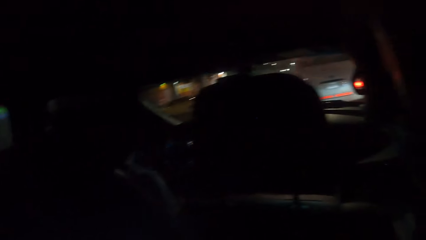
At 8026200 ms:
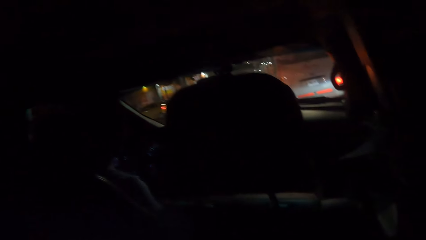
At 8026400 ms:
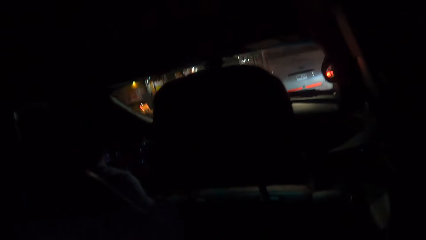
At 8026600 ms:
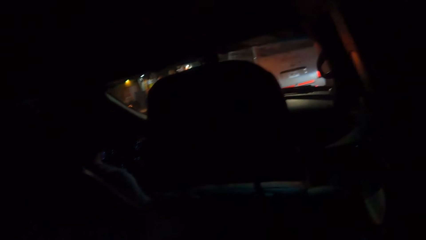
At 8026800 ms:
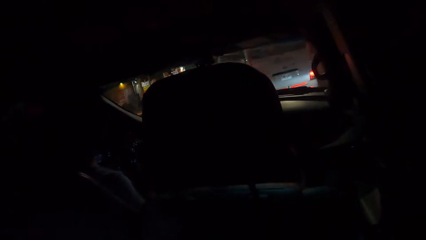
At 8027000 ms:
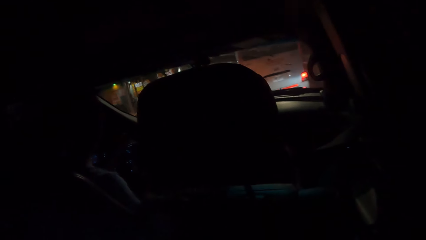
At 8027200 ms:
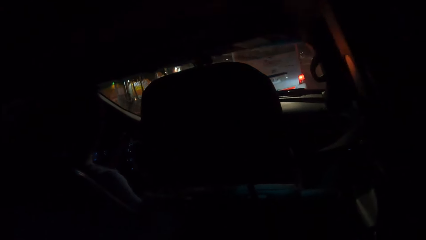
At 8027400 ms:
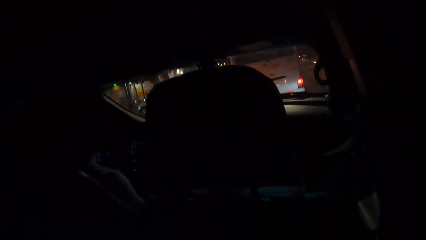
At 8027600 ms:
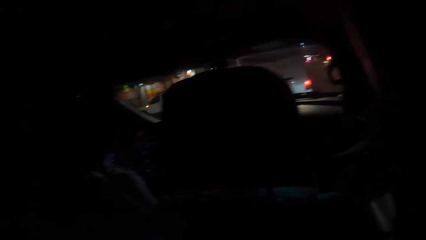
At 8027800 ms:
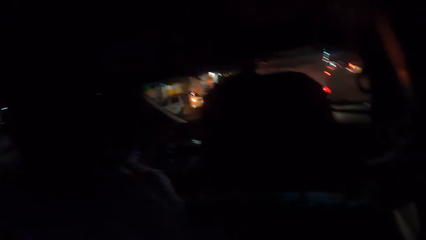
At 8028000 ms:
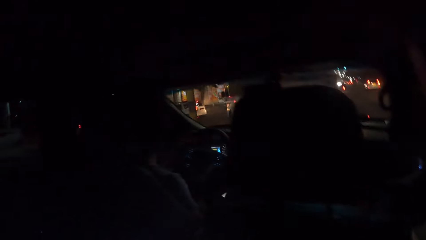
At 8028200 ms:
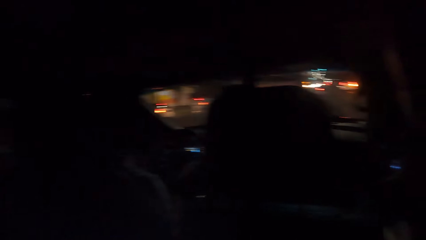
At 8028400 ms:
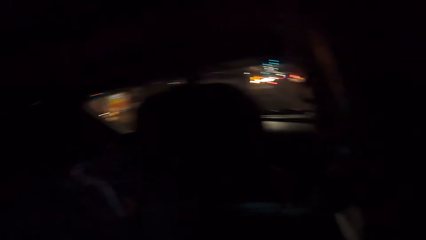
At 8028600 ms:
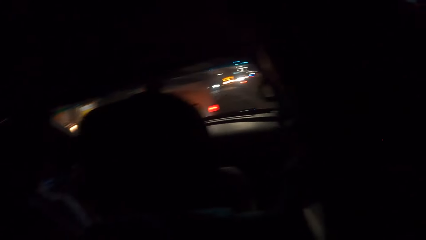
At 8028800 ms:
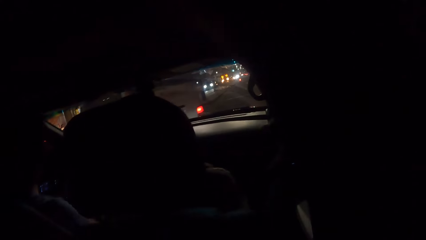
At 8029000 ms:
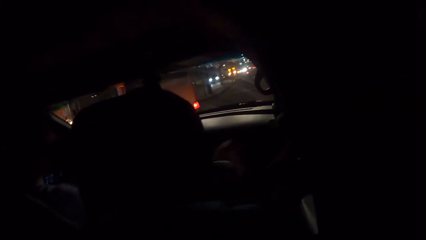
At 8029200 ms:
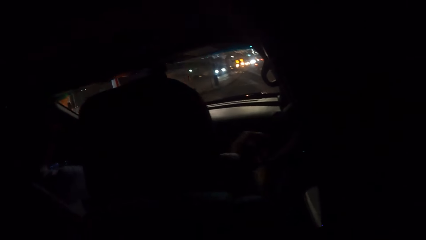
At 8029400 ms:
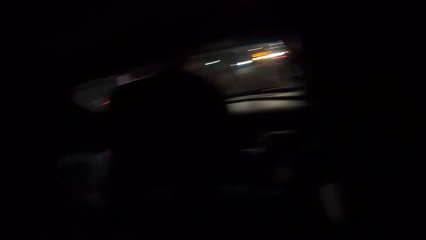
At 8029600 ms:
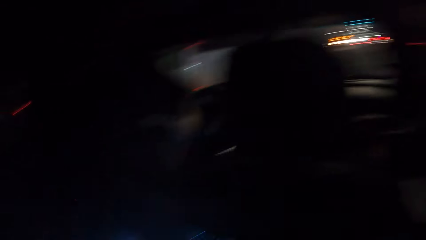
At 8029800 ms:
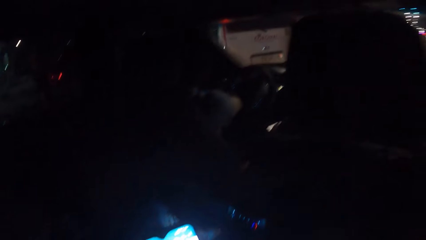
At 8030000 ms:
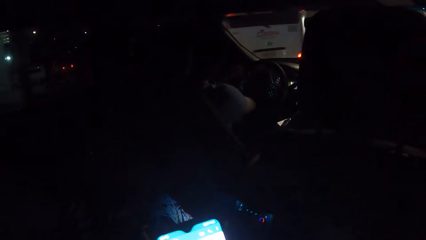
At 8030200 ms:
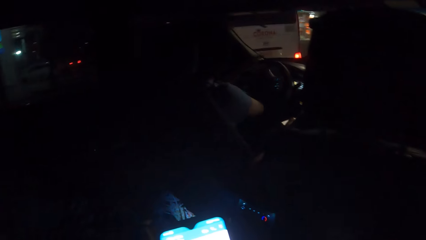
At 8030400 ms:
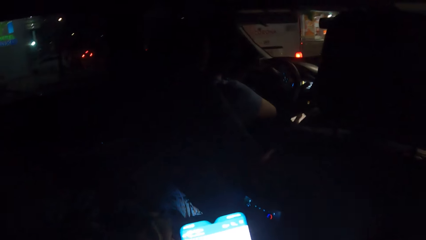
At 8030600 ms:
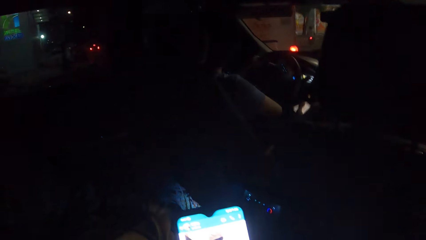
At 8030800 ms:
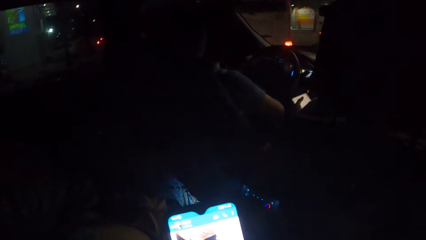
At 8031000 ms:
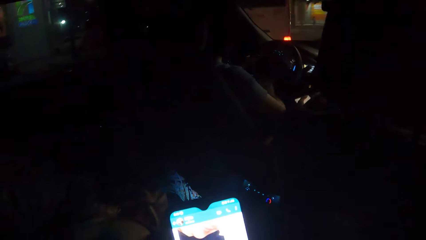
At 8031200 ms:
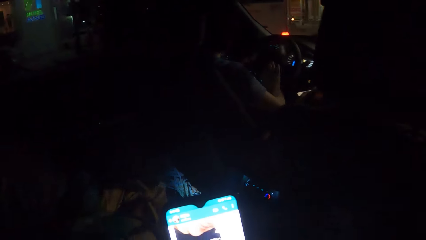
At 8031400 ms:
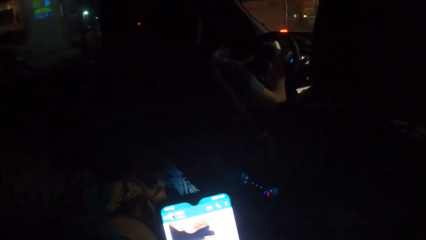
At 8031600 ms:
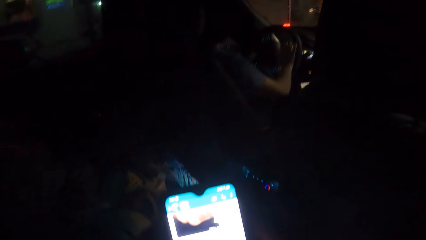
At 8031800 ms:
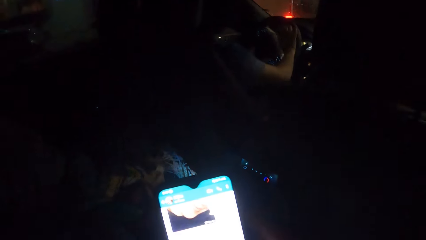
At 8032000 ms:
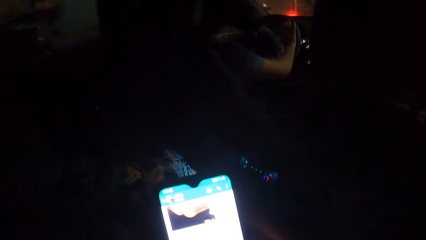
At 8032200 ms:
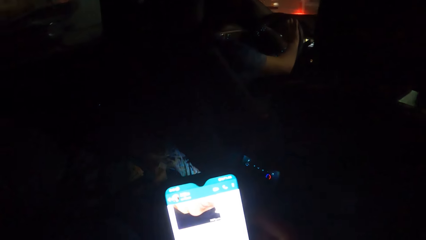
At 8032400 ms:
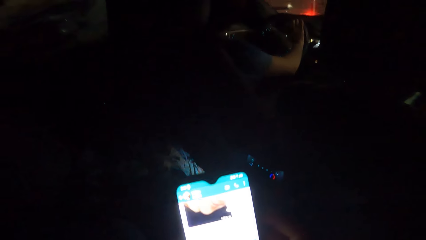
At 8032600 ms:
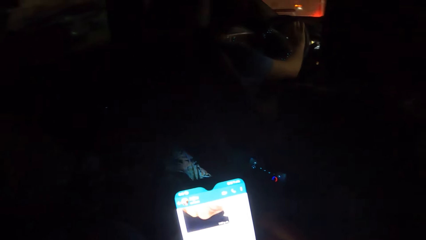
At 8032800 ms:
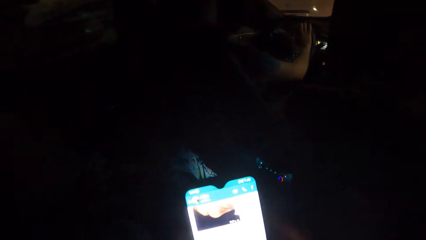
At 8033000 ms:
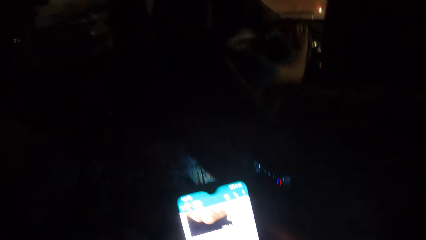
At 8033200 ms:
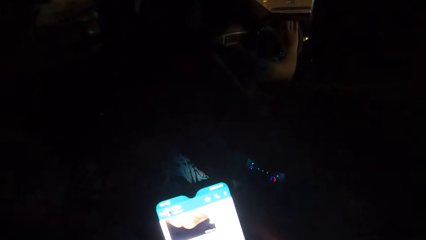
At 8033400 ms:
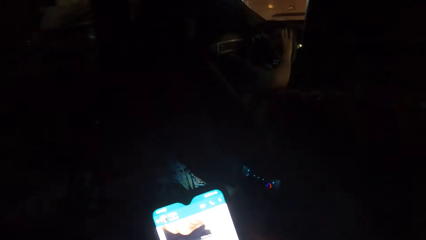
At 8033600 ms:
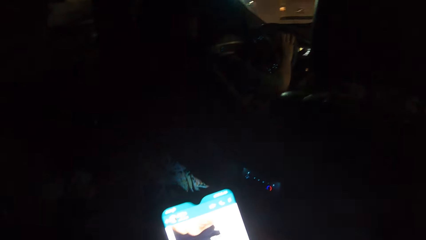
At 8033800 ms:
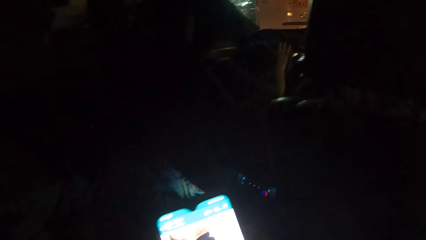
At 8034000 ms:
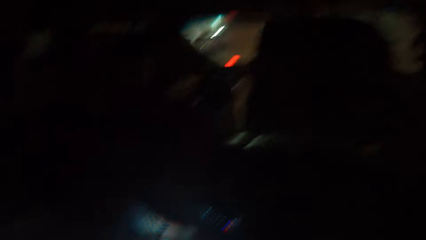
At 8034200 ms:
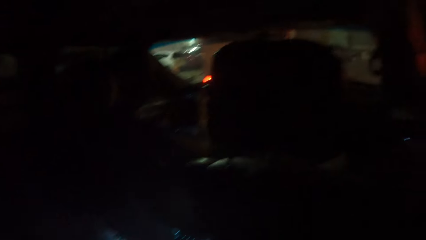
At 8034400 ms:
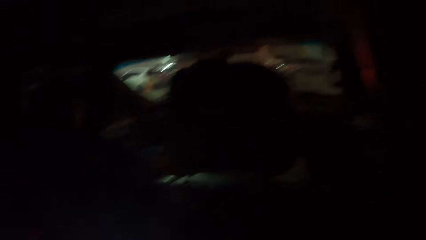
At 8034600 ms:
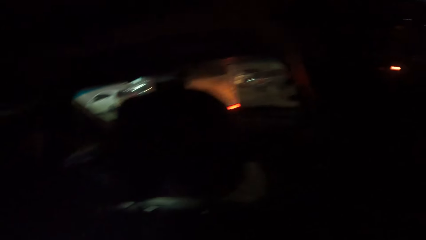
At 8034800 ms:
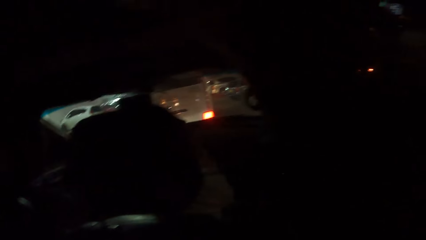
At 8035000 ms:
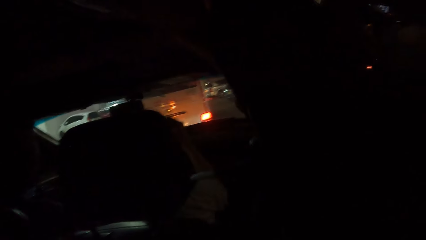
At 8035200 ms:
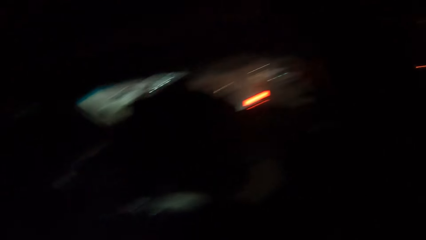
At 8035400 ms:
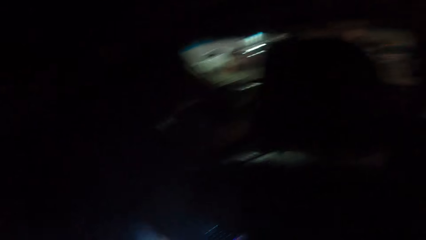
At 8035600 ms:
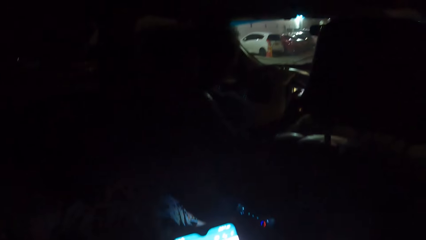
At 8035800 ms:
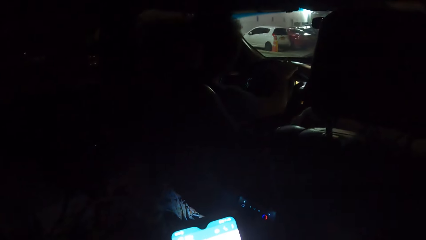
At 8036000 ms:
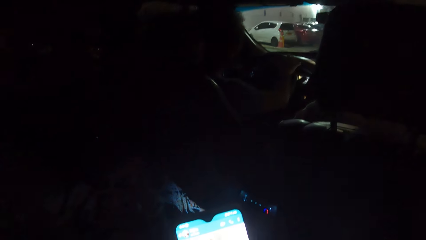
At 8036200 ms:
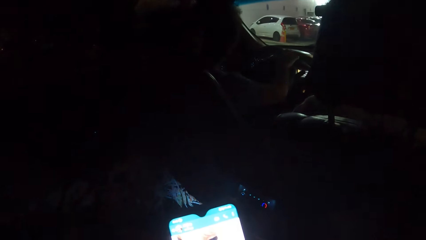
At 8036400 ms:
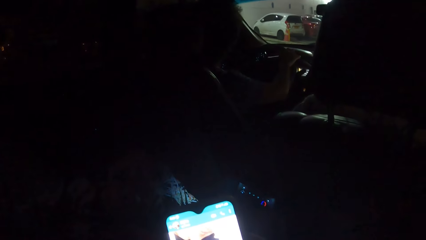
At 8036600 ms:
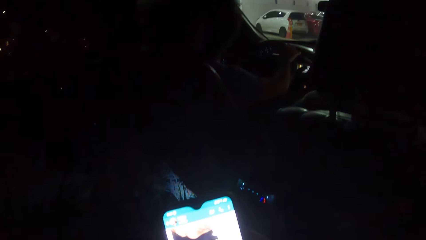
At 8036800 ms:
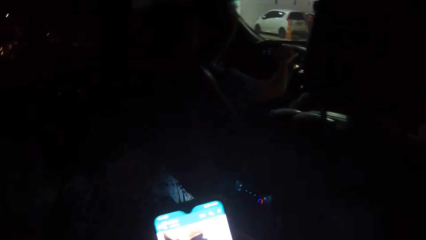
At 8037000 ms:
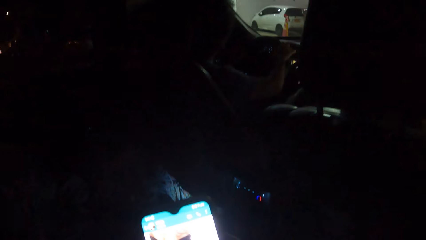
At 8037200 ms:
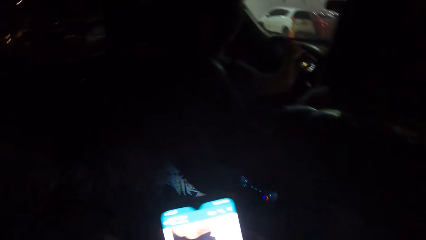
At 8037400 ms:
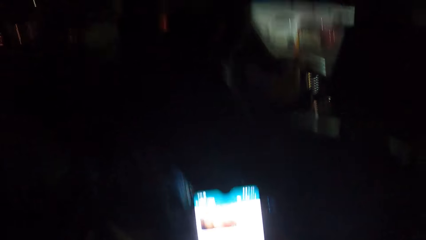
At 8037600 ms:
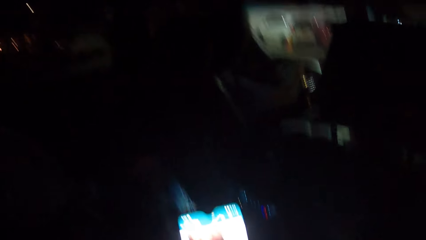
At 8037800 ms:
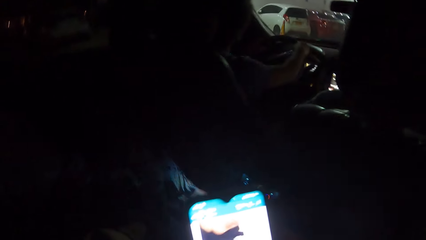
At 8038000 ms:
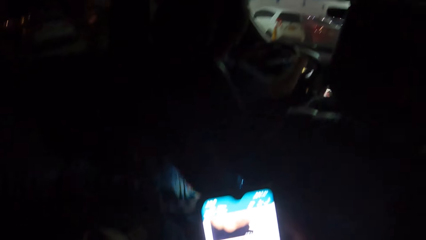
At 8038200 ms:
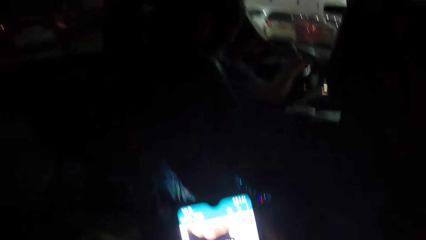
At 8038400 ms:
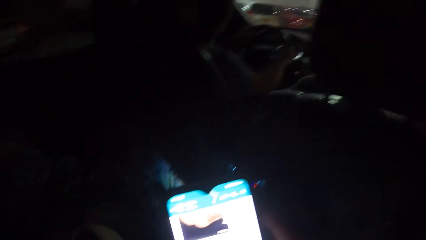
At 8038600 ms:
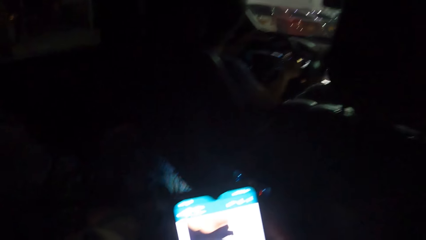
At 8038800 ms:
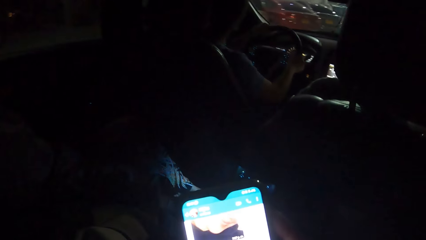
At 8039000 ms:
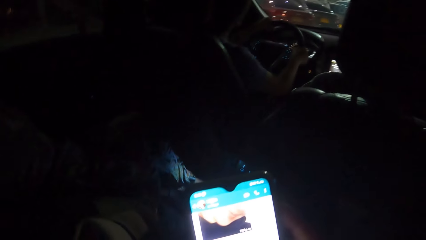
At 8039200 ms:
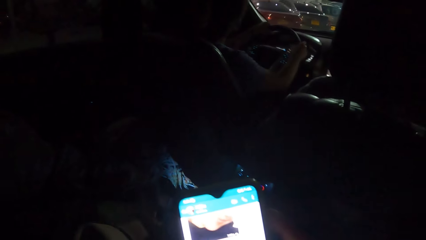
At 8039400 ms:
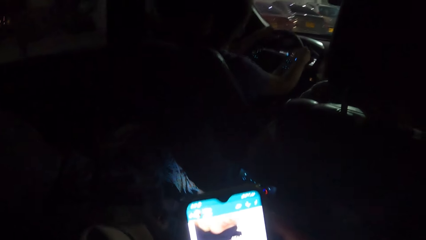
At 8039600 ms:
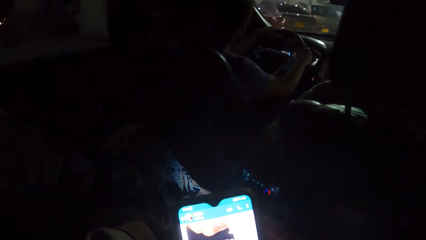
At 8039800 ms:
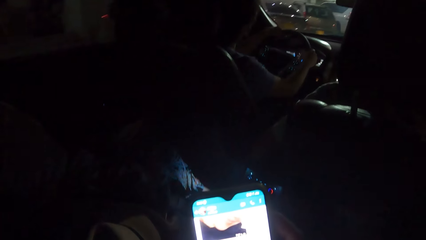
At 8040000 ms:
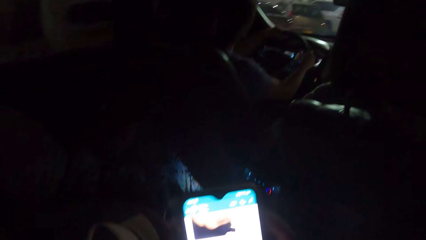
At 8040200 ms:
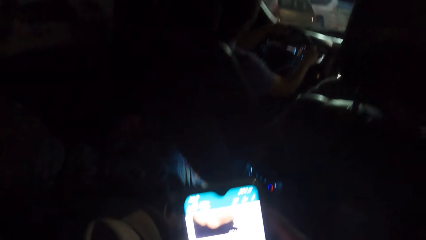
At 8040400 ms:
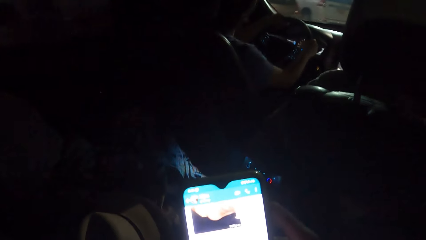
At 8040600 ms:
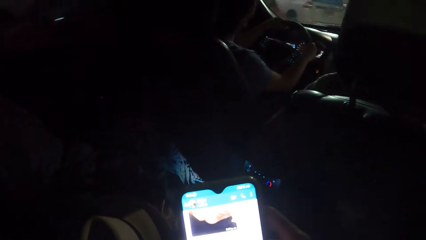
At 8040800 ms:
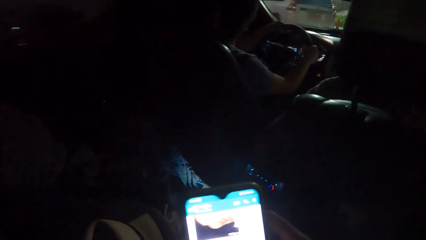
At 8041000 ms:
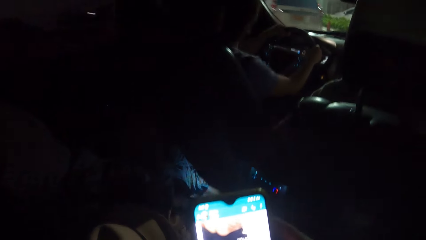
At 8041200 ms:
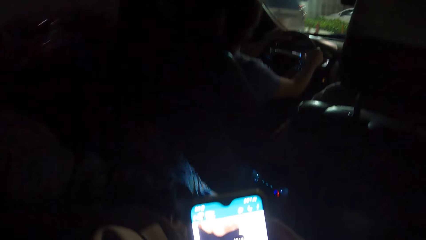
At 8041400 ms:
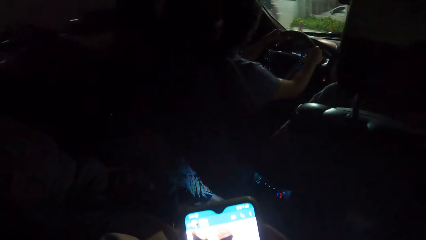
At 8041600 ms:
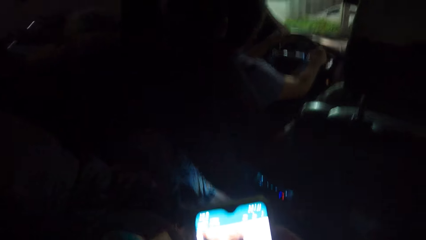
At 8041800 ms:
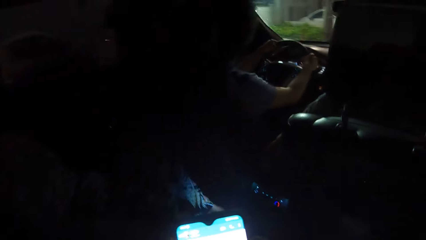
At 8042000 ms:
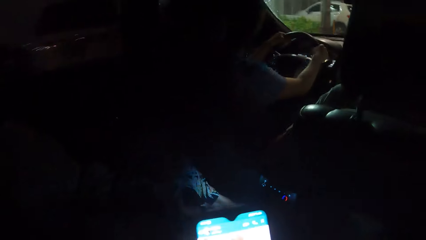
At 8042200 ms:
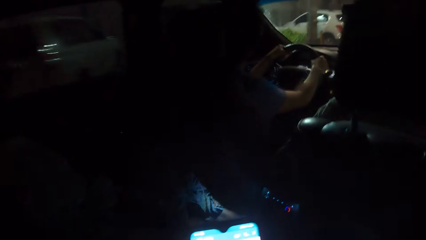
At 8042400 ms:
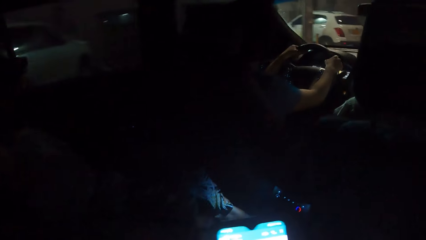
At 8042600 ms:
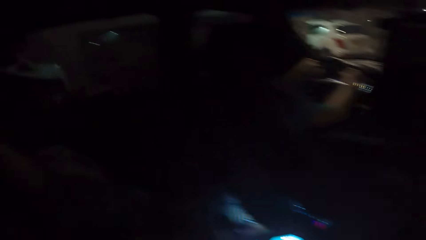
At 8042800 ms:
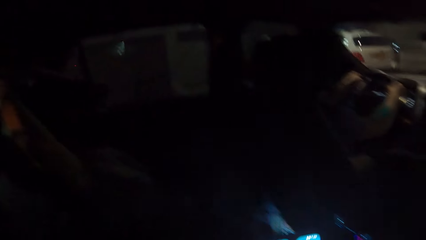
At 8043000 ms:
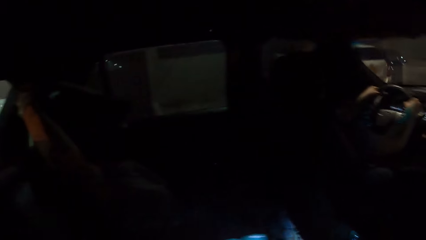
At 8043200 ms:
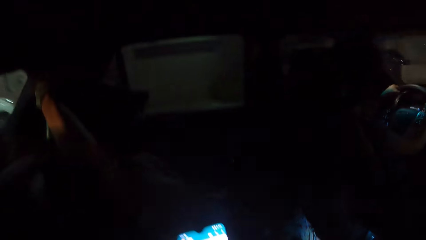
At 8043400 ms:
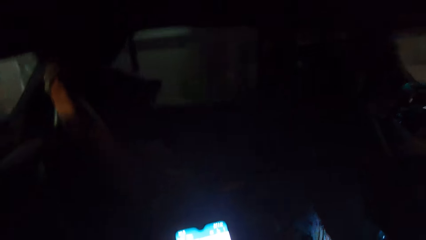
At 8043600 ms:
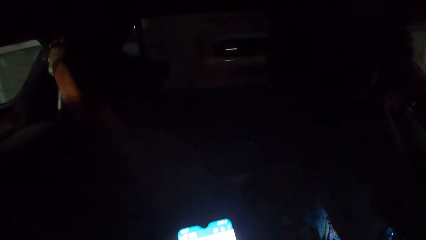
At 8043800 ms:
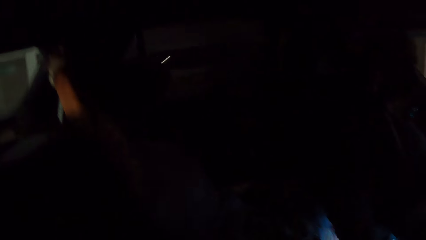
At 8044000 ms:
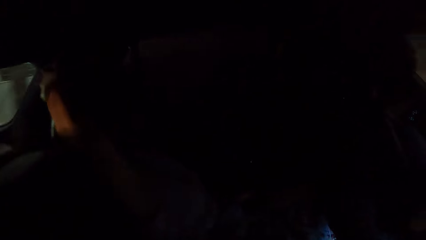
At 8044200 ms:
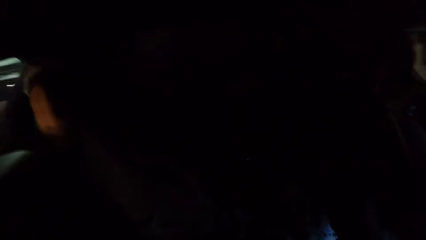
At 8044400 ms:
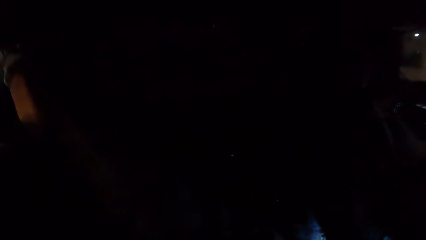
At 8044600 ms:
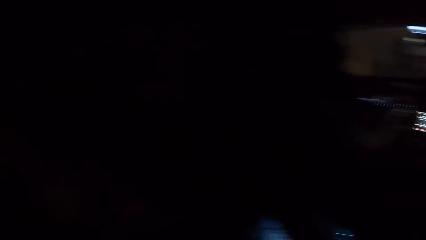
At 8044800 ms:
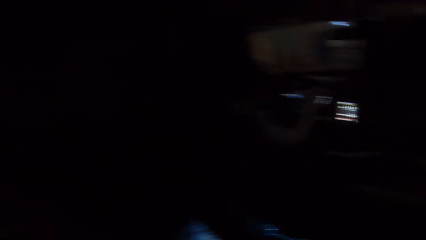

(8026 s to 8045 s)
The camera wearer looks at the phone.
